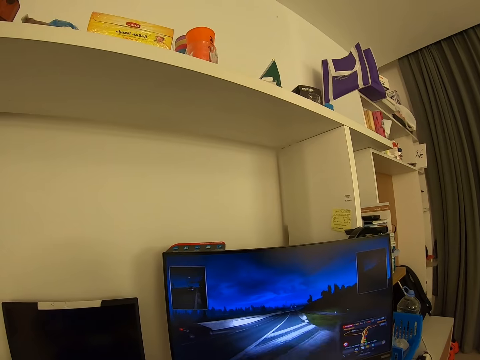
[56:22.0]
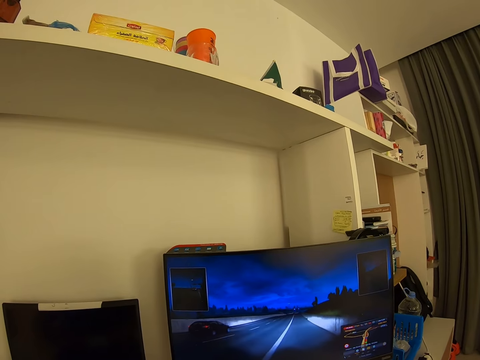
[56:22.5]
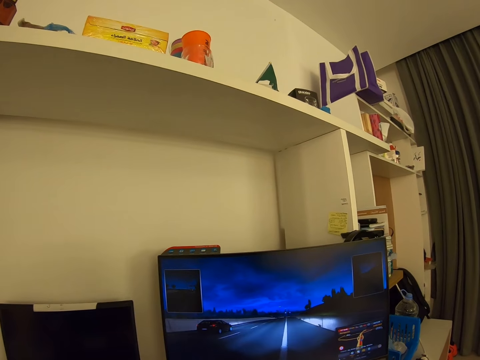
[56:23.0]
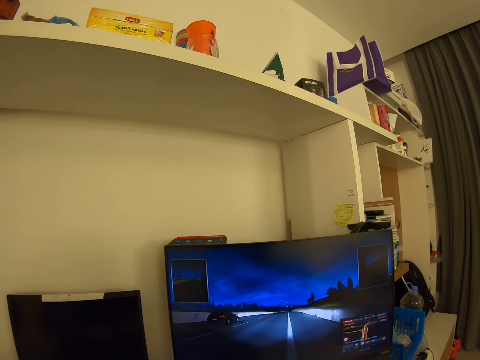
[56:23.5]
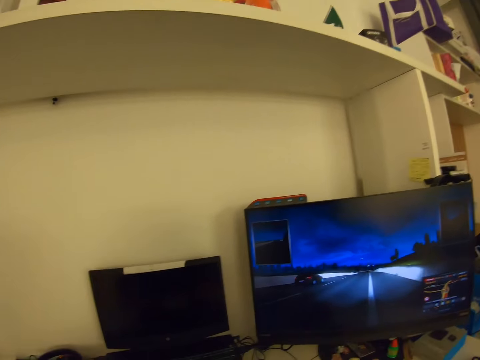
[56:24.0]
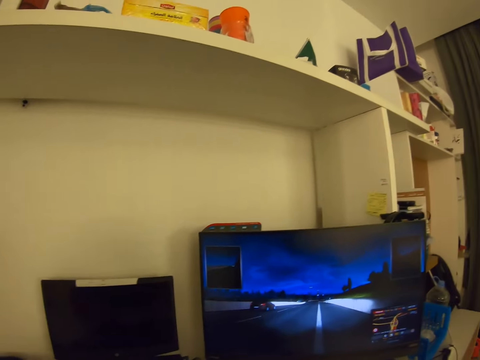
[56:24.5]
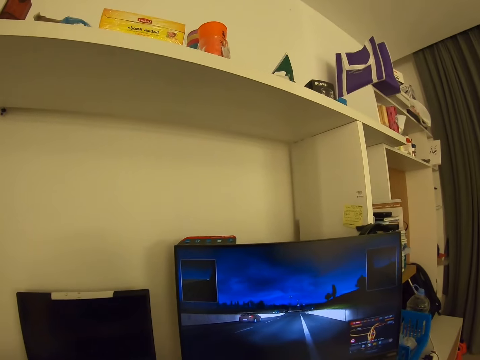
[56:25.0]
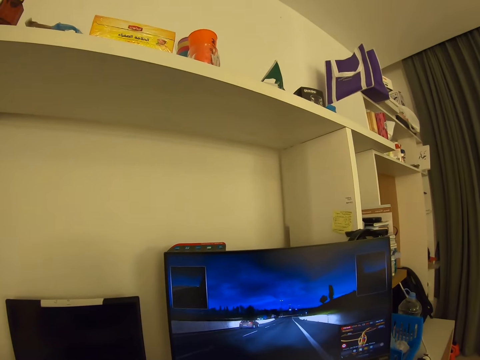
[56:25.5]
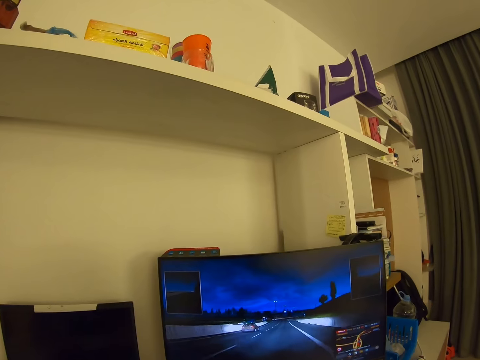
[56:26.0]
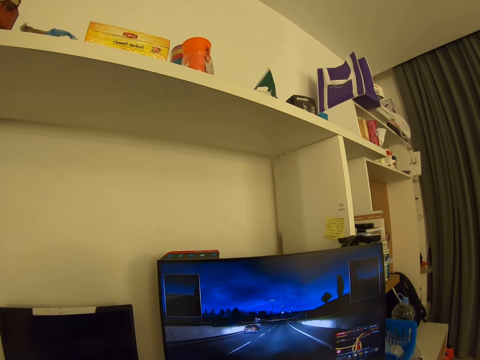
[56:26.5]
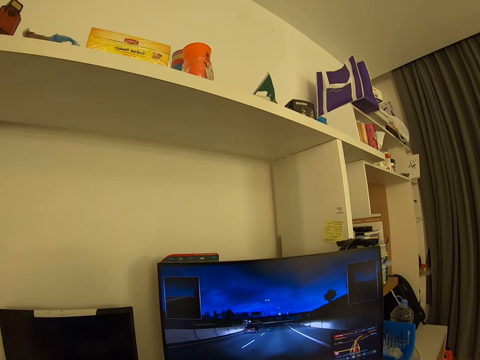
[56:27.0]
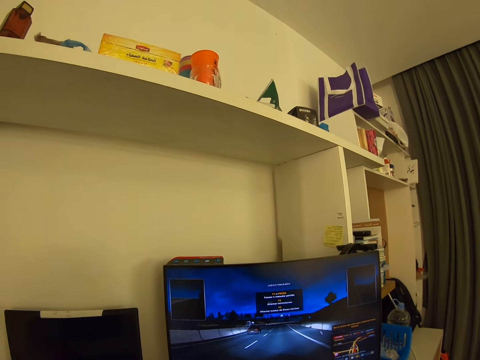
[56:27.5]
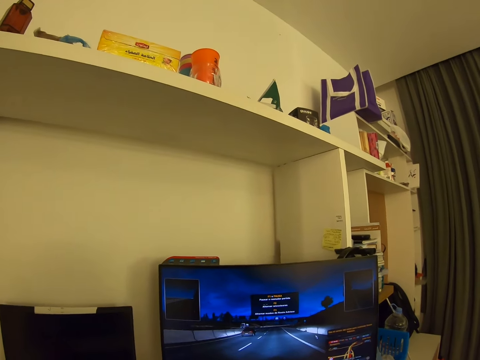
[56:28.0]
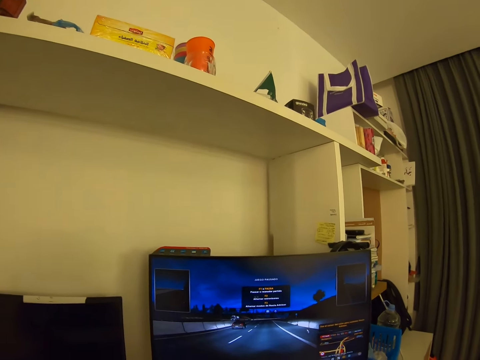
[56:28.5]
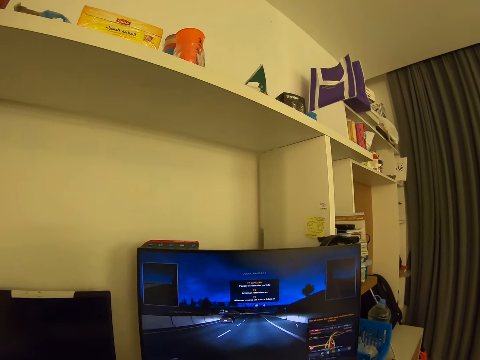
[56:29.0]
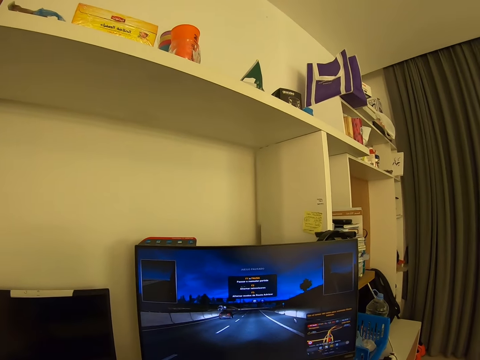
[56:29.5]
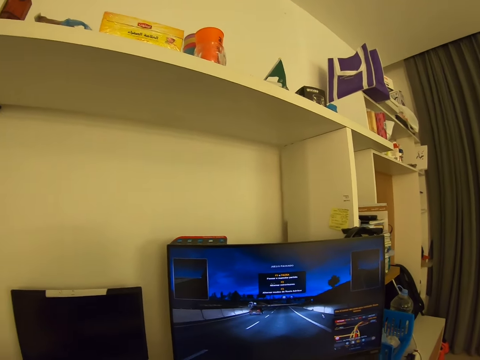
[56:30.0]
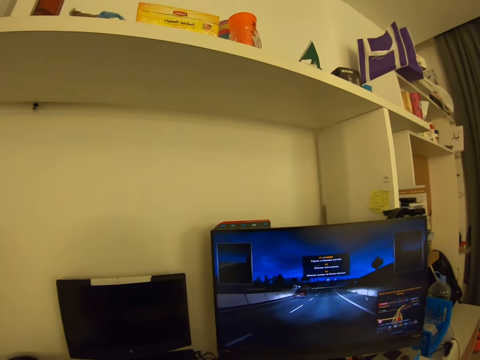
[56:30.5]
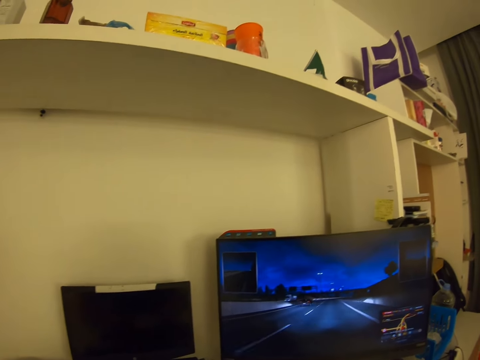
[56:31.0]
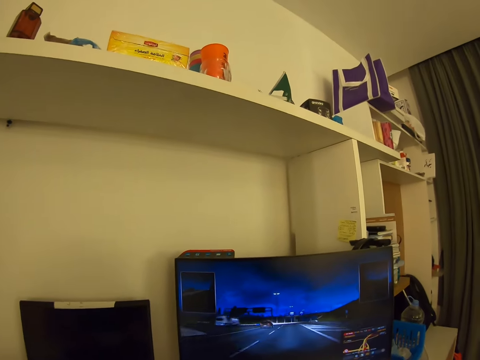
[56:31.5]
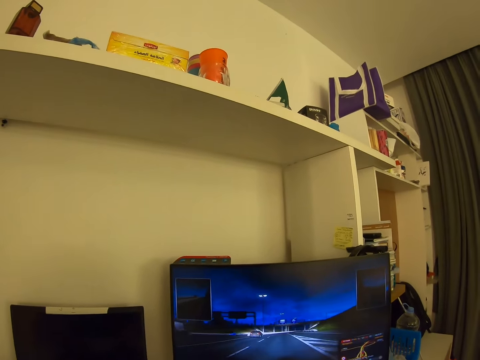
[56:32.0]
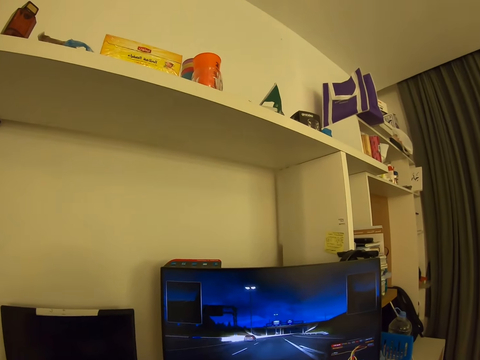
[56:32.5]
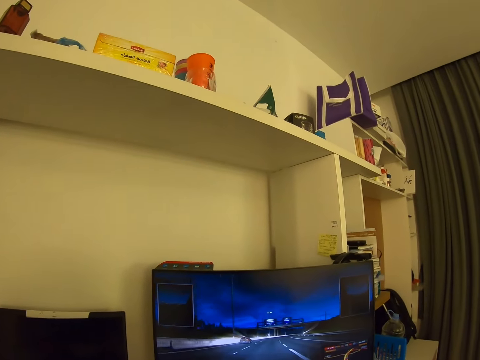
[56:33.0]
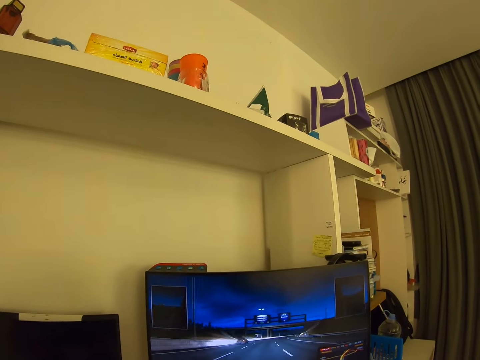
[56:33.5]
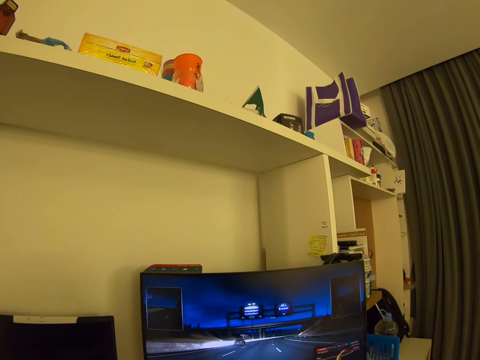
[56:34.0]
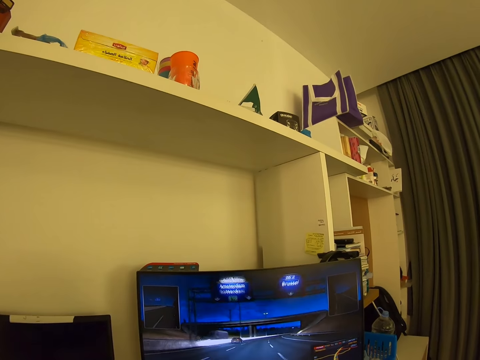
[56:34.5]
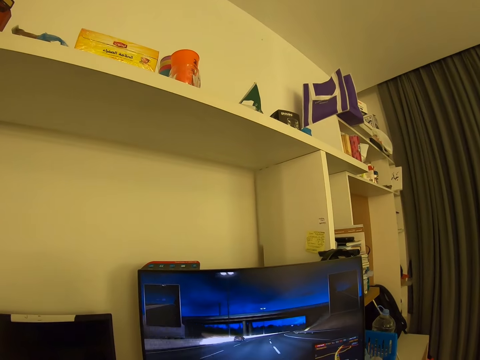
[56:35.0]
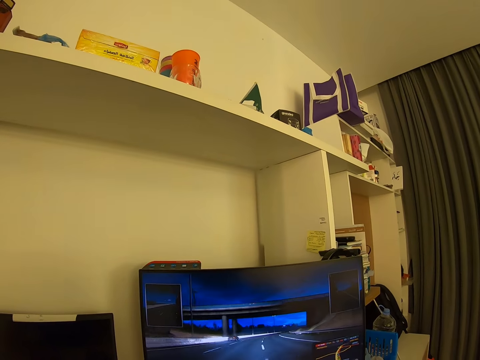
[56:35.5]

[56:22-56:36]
The camera wearer looks around. They look around again.

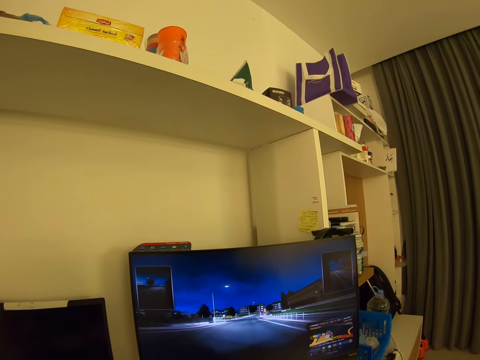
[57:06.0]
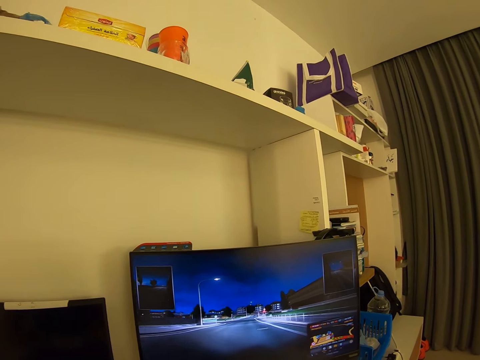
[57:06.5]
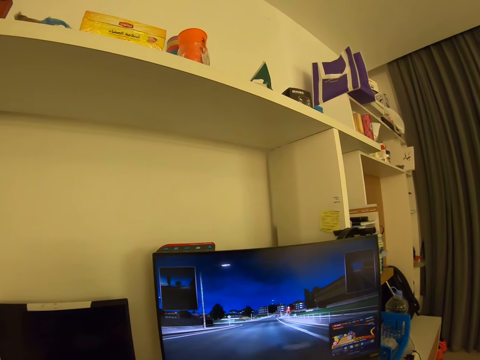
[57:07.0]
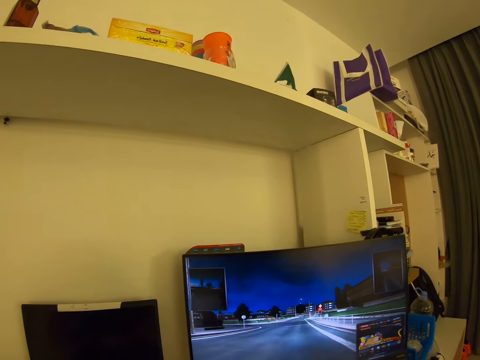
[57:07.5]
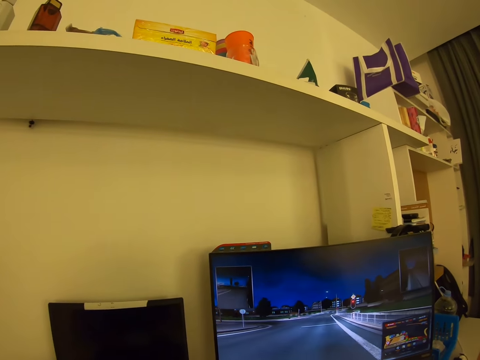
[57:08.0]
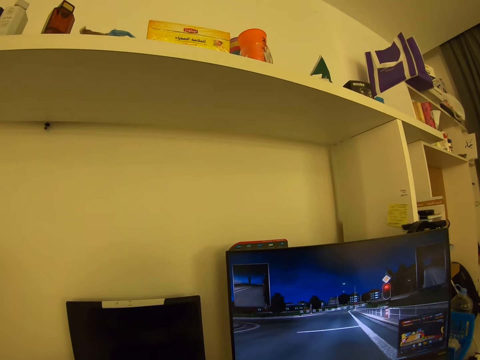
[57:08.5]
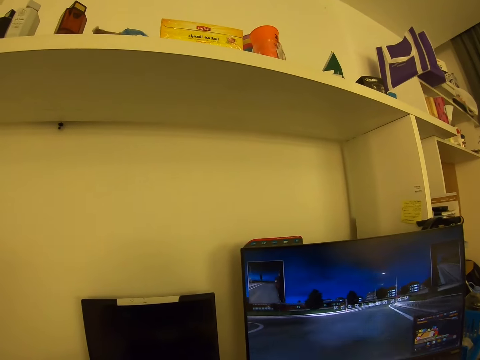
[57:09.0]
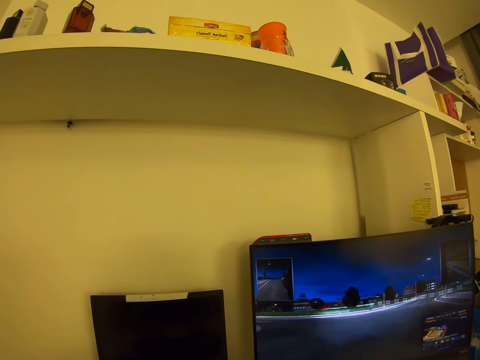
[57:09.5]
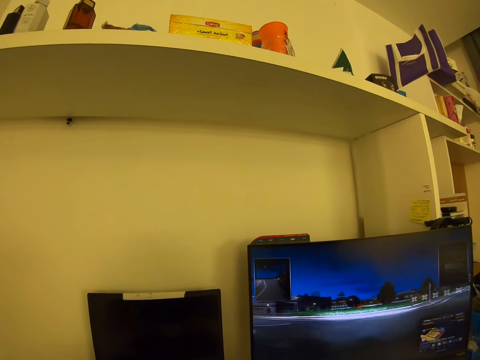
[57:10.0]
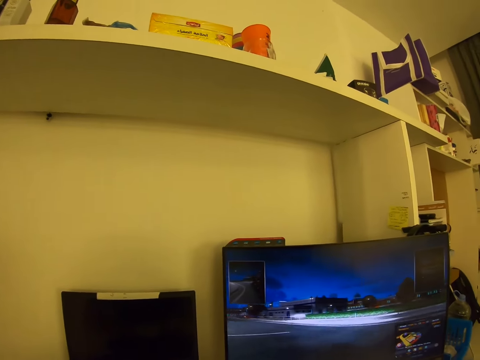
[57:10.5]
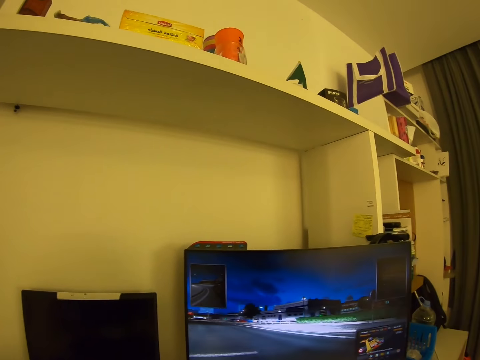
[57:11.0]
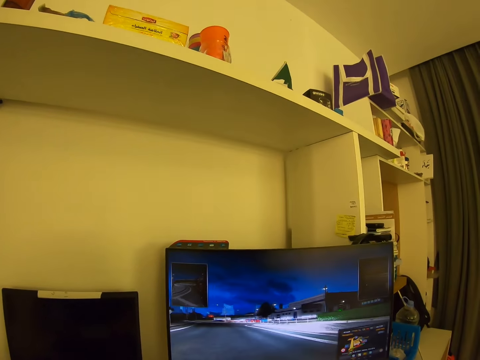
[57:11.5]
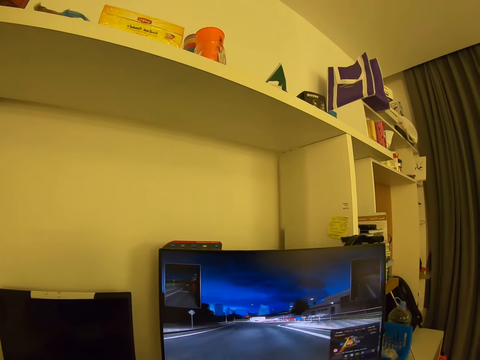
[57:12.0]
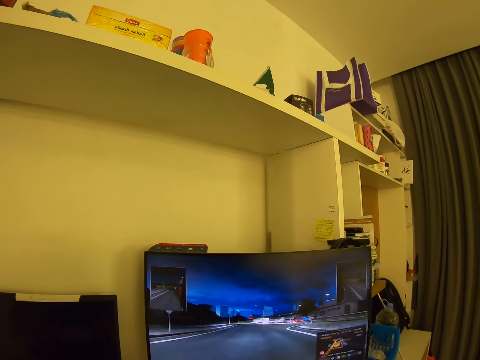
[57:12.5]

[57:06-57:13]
The camera wearer looks around.

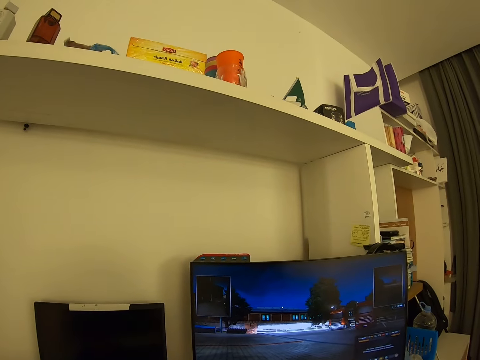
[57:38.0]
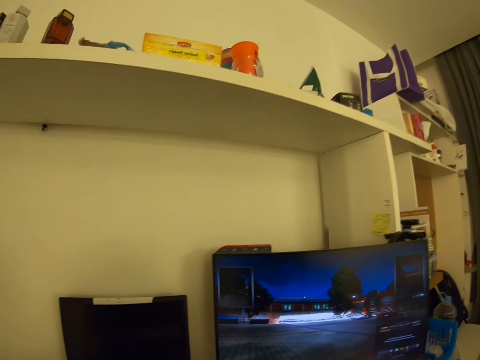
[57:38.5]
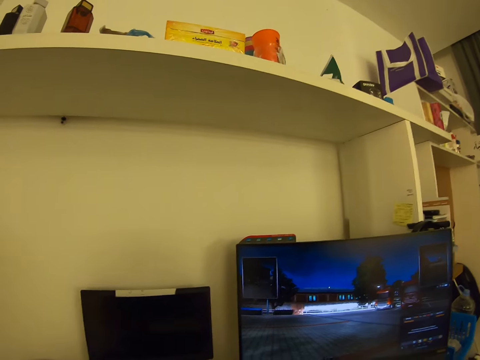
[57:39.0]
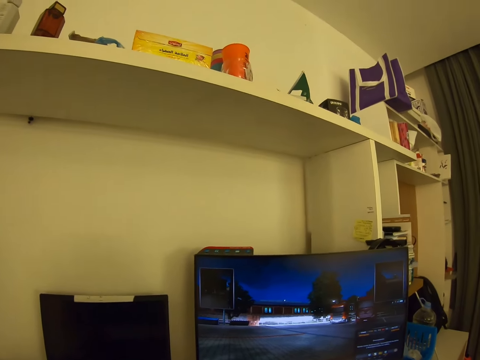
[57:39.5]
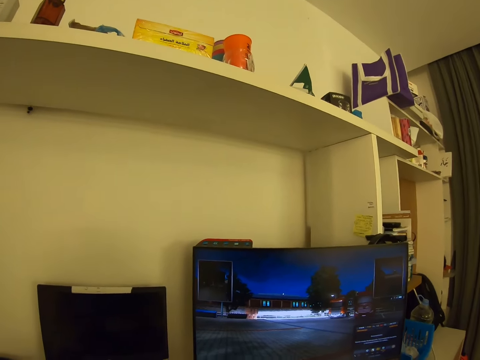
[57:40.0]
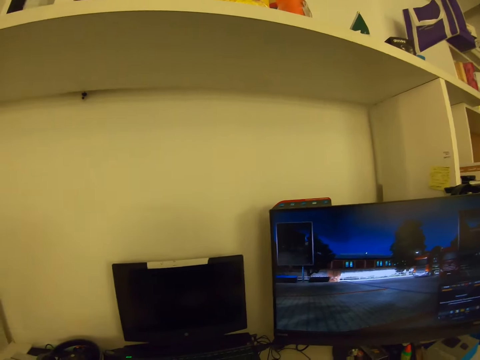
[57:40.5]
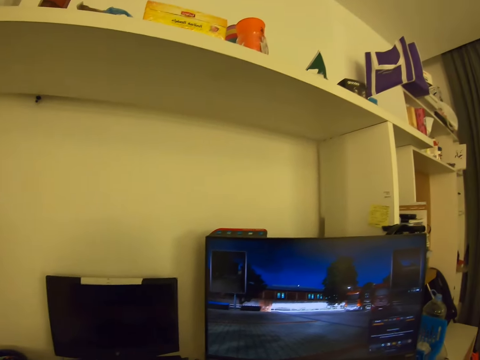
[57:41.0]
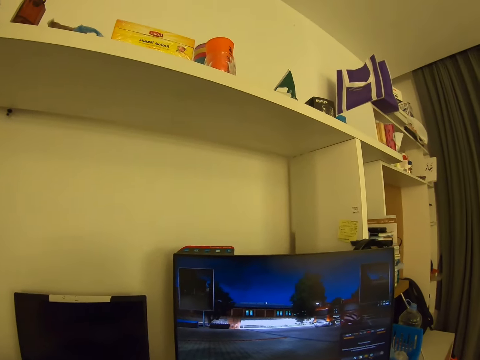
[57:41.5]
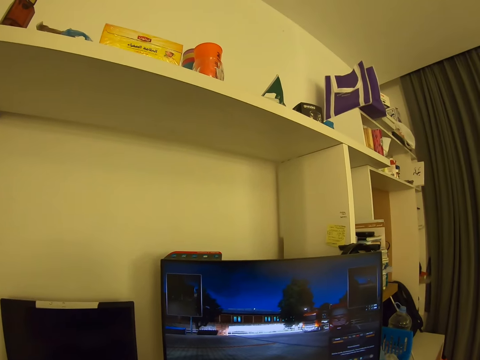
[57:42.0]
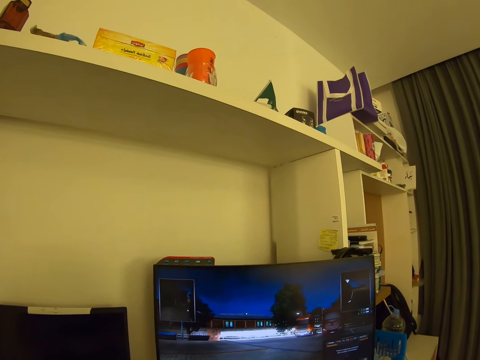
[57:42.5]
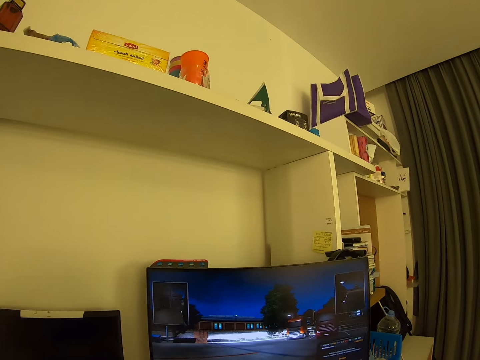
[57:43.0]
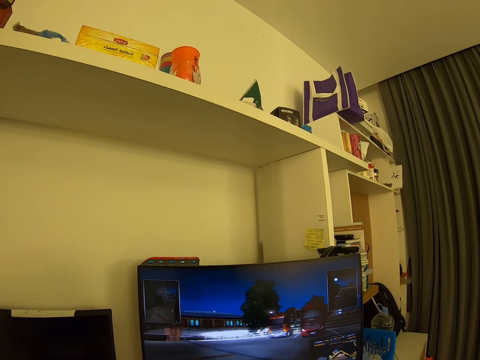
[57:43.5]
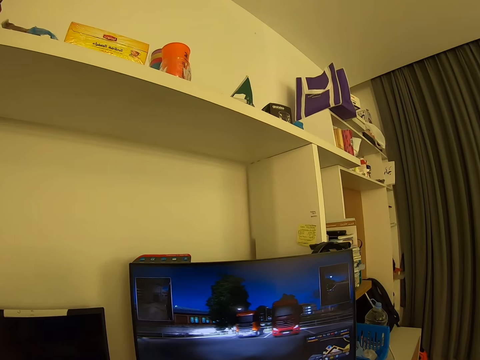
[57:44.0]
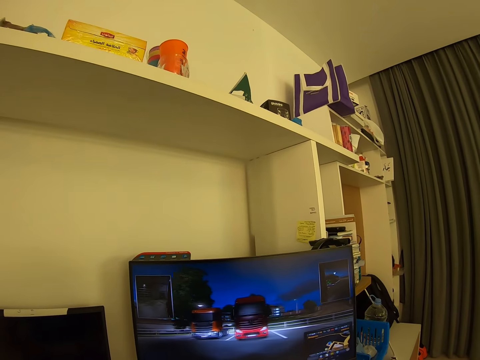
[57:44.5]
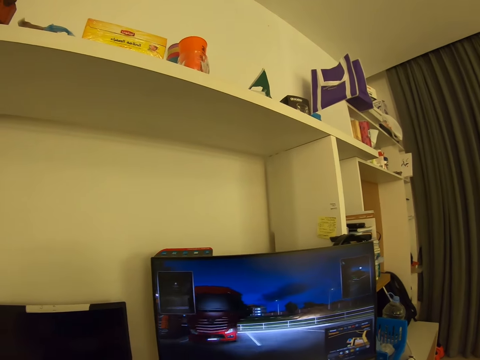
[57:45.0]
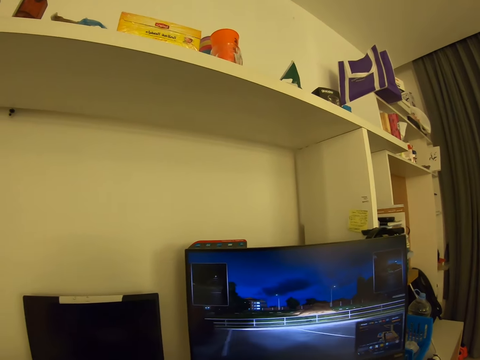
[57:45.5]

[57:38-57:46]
The camera wearer plays a video game.
